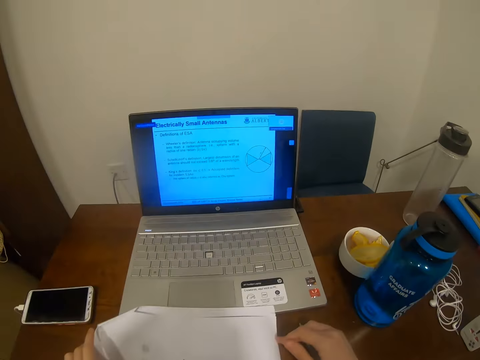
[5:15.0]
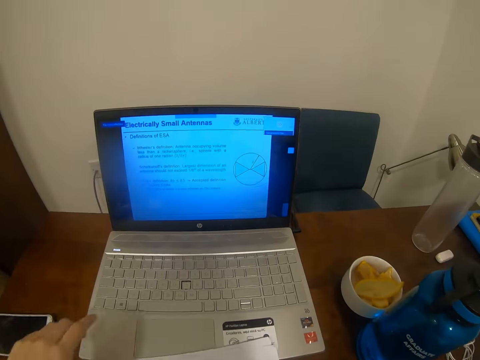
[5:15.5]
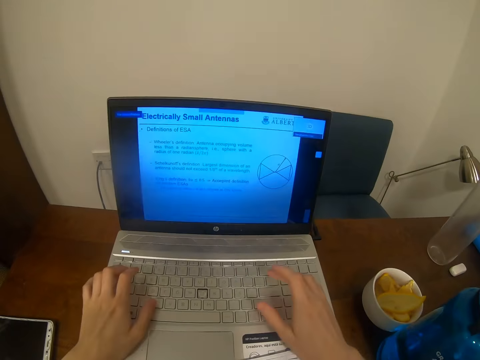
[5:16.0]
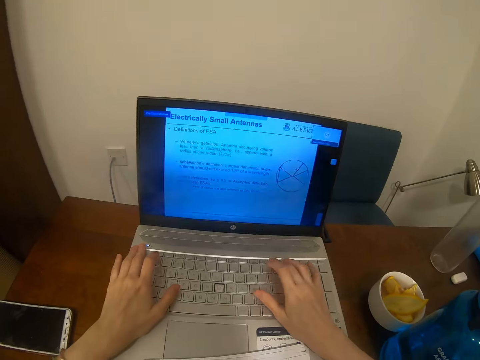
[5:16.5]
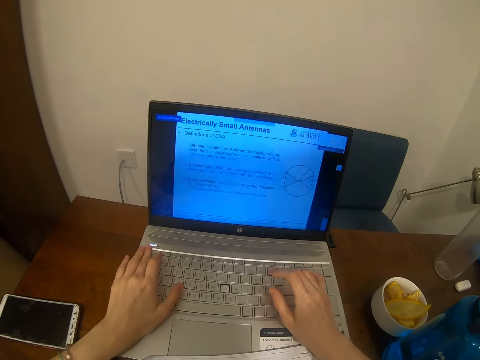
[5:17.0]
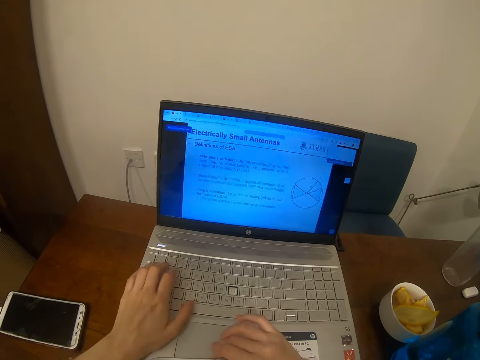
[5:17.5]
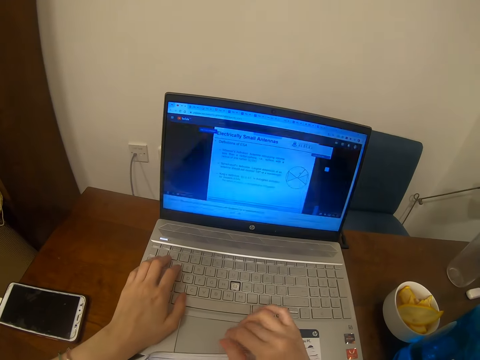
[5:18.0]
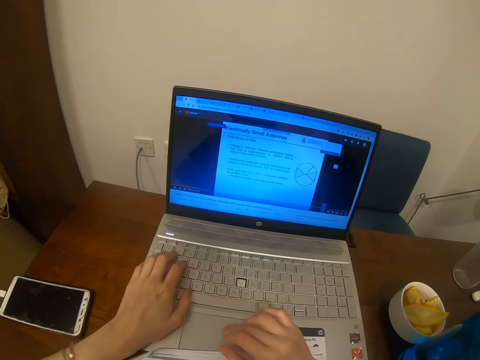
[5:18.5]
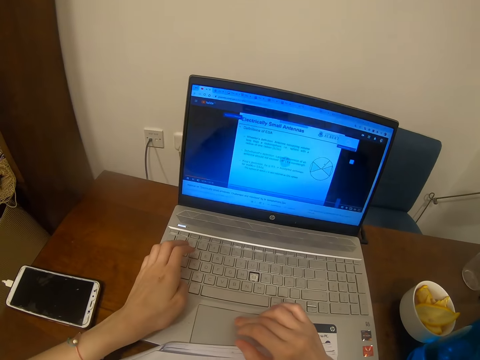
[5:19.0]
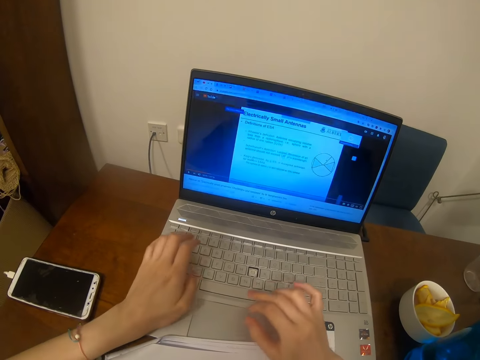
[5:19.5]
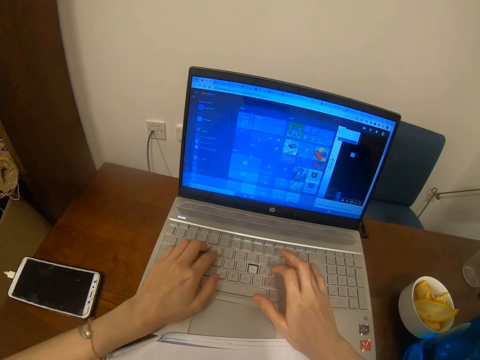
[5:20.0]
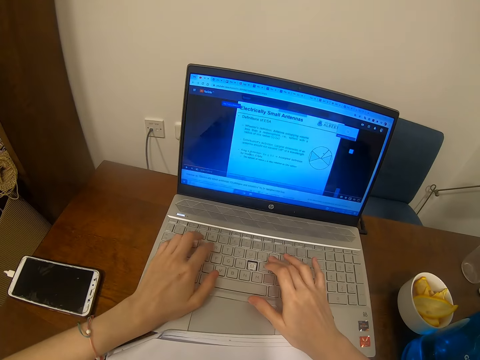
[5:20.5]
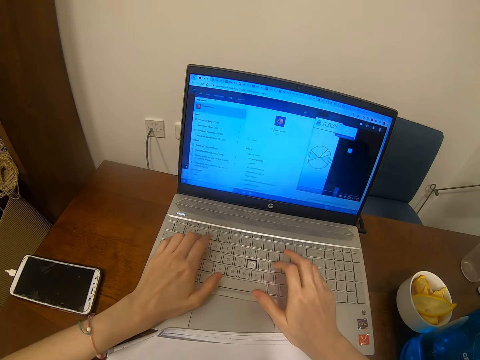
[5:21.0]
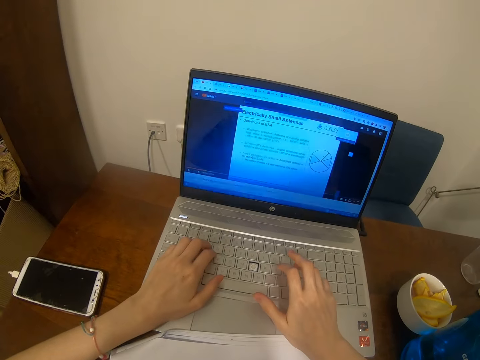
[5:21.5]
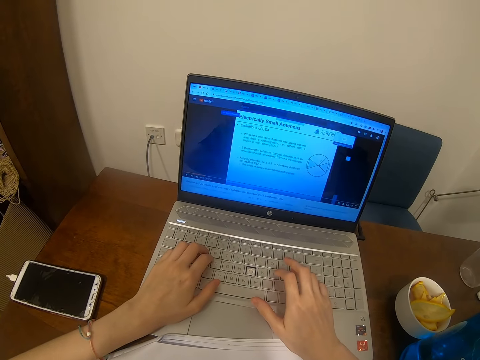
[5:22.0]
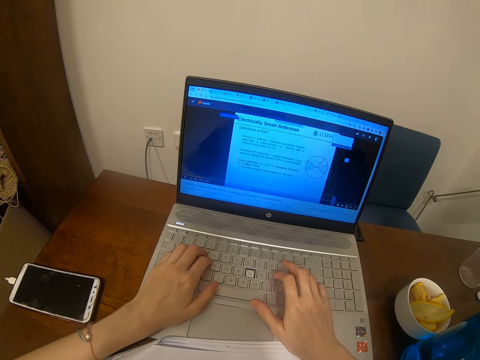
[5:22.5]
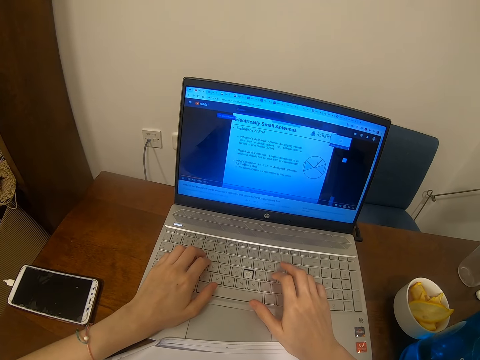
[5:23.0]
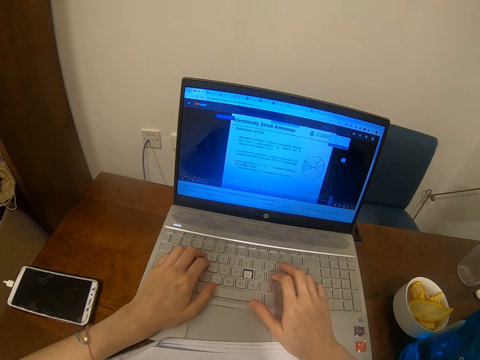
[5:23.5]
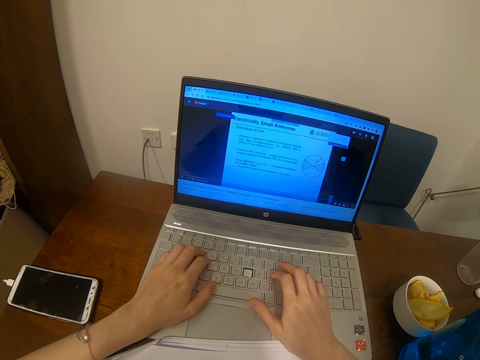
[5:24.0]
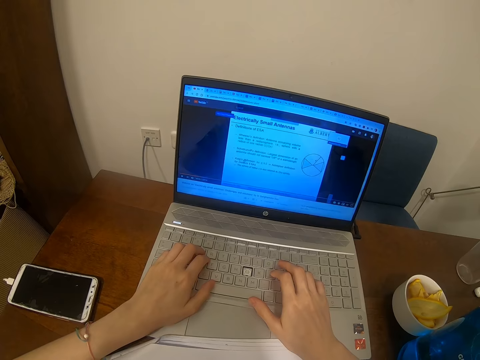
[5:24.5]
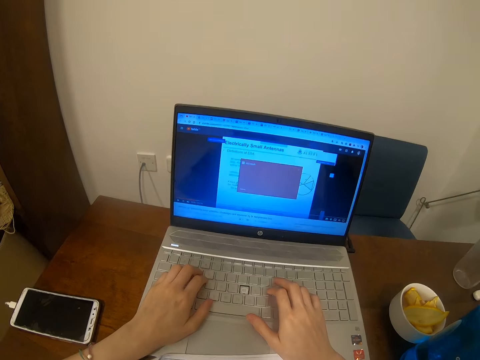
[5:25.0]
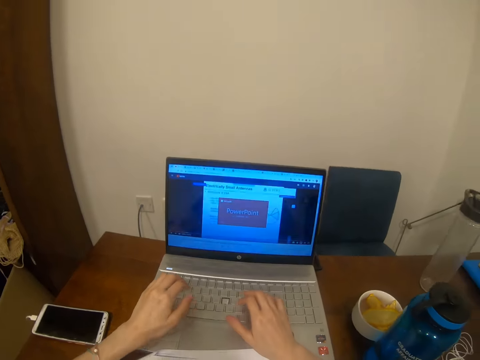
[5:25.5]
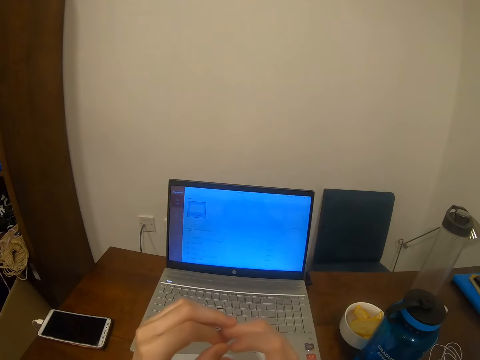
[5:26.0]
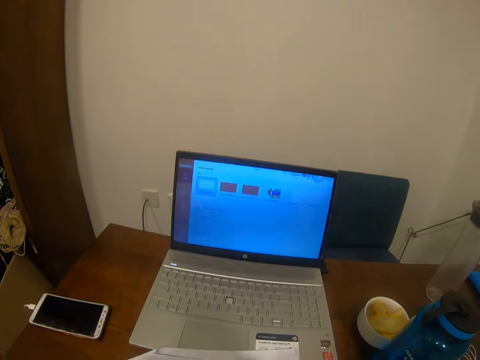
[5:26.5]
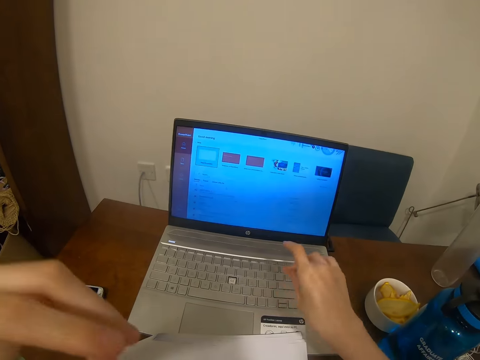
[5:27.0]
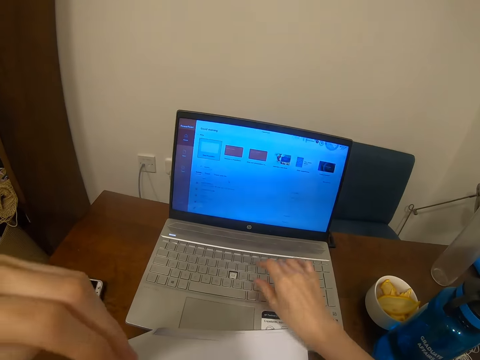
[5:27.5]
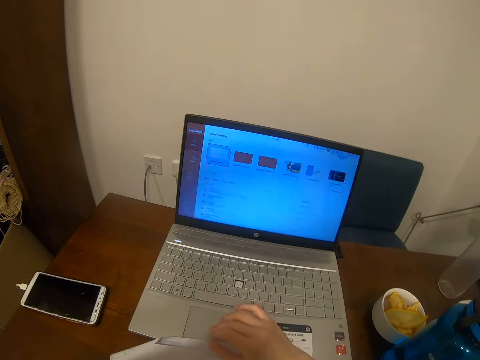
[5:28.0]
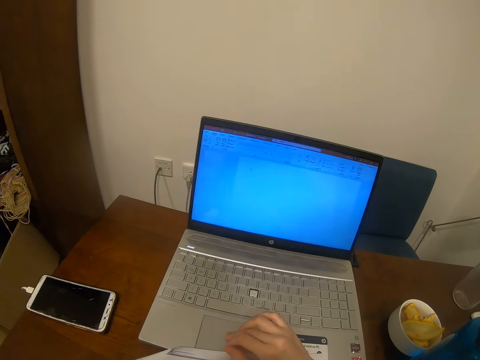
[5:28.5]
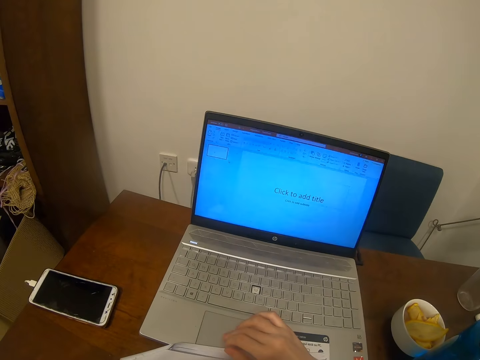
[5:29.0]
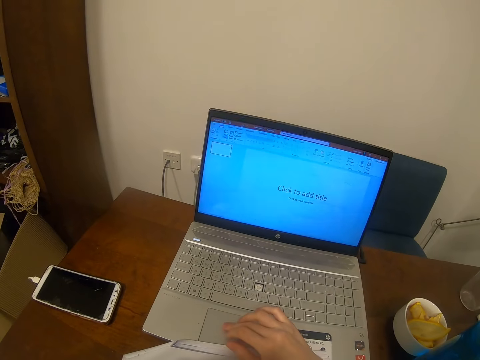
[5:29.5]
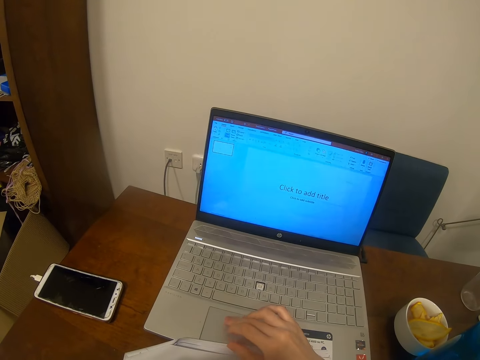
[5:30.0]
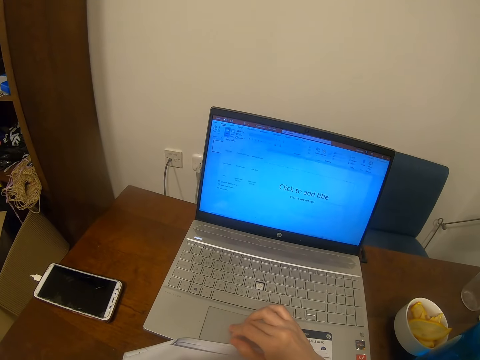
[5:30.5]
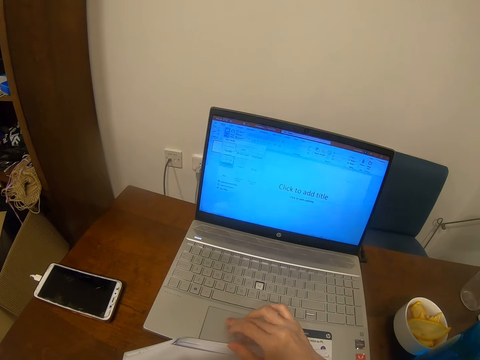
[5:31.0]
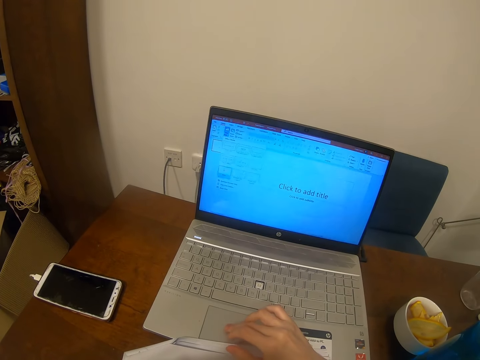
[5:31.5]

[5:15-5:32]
The camera wearer moves a paper. He types on the laptop with both hands. He uses the laptop. He uses the laptop again. He uses the touch pad with his right hand.

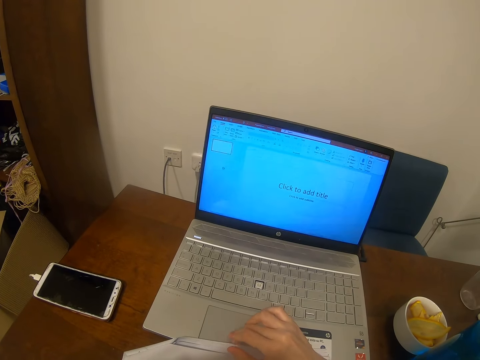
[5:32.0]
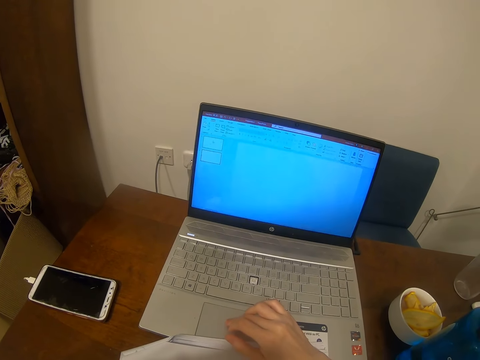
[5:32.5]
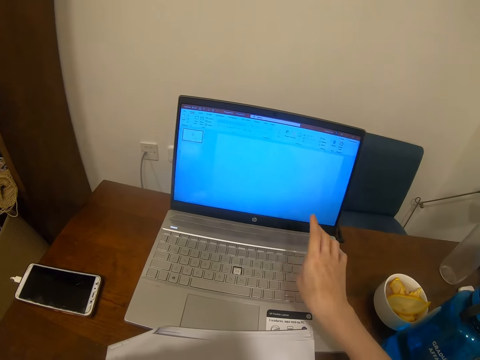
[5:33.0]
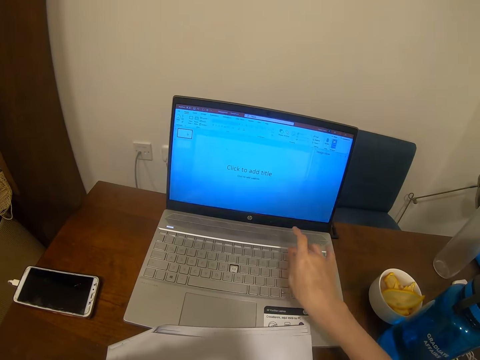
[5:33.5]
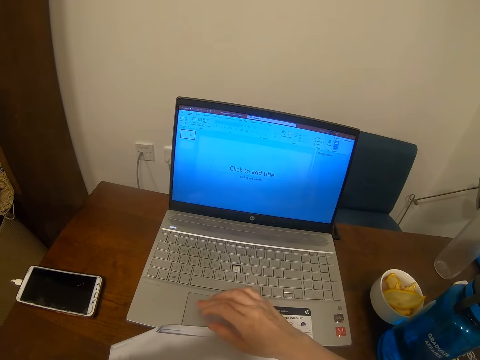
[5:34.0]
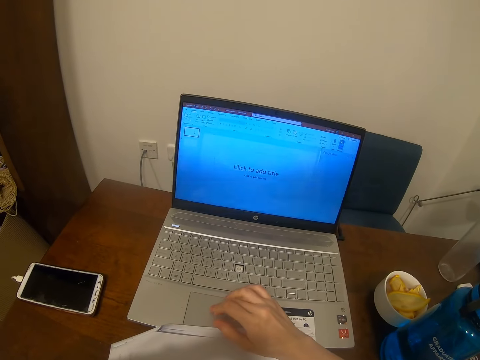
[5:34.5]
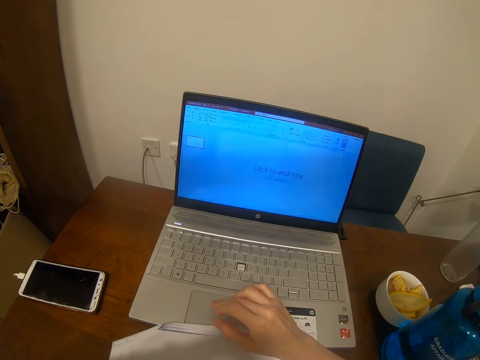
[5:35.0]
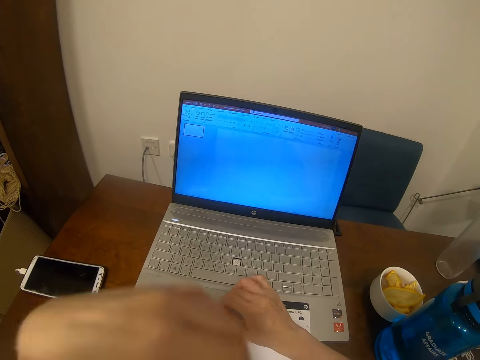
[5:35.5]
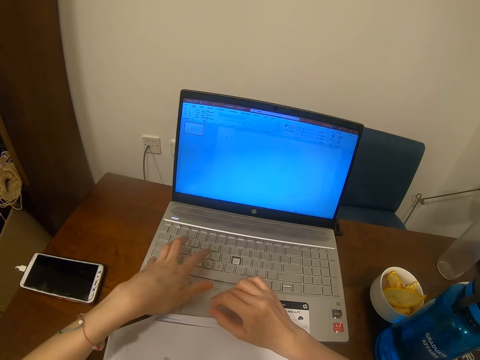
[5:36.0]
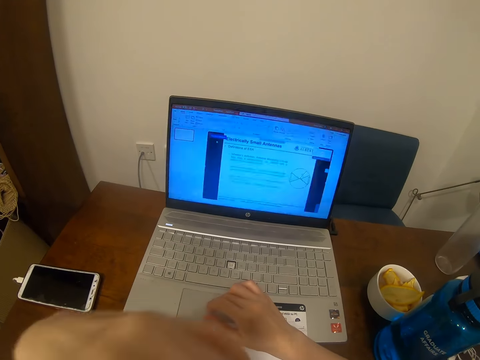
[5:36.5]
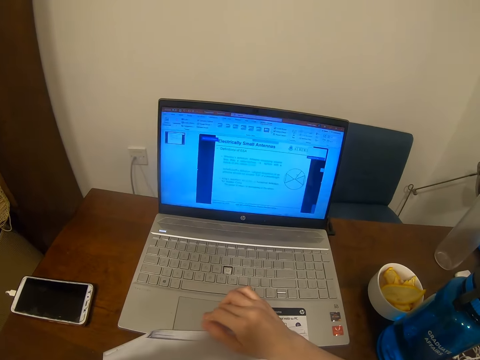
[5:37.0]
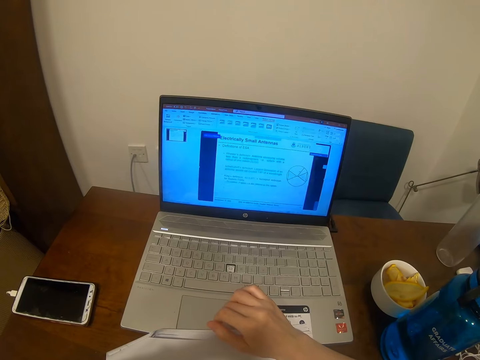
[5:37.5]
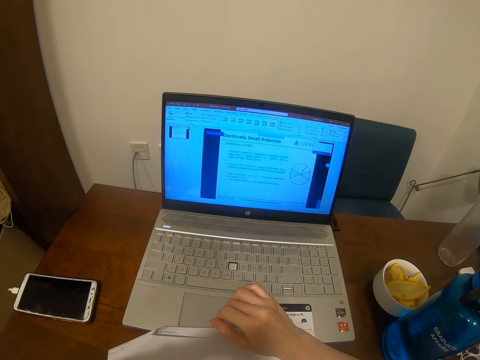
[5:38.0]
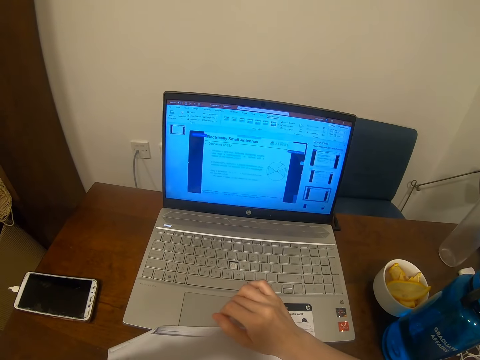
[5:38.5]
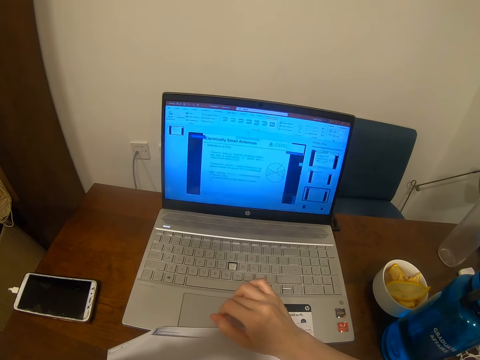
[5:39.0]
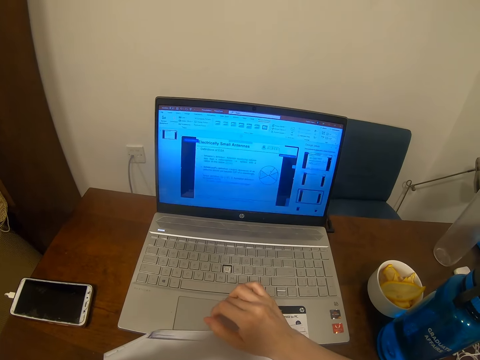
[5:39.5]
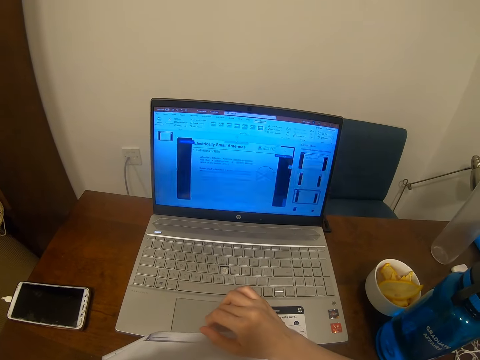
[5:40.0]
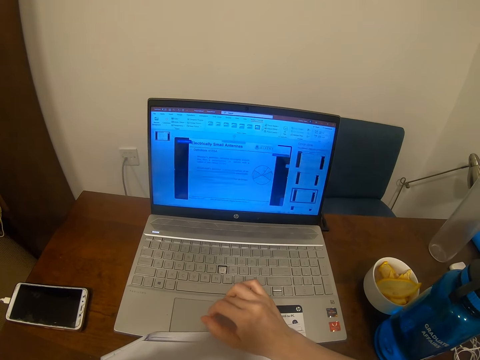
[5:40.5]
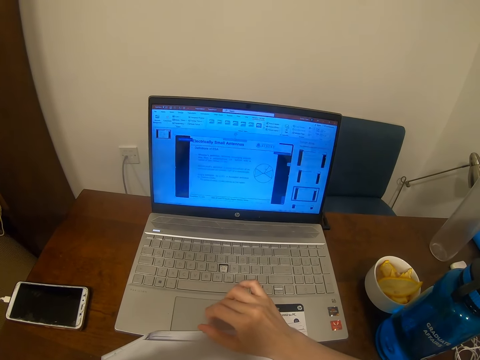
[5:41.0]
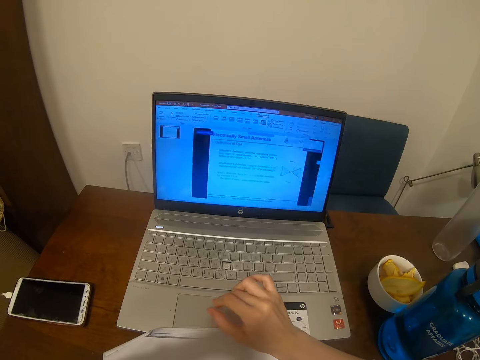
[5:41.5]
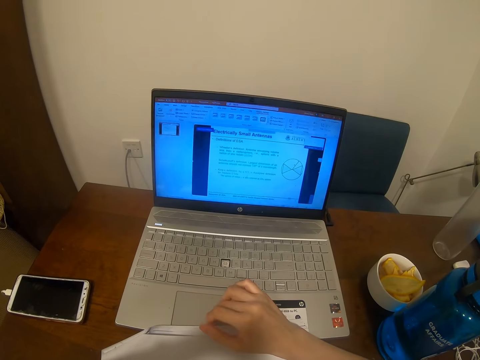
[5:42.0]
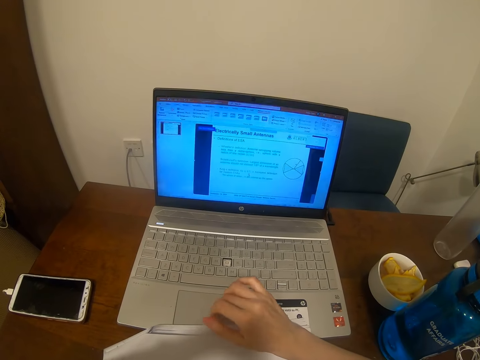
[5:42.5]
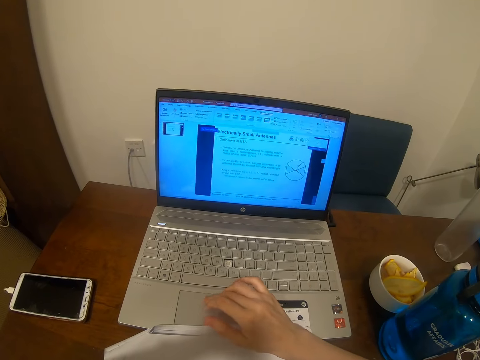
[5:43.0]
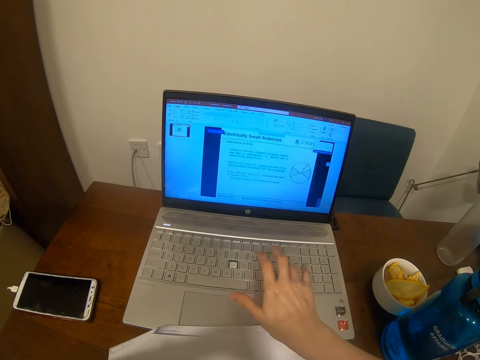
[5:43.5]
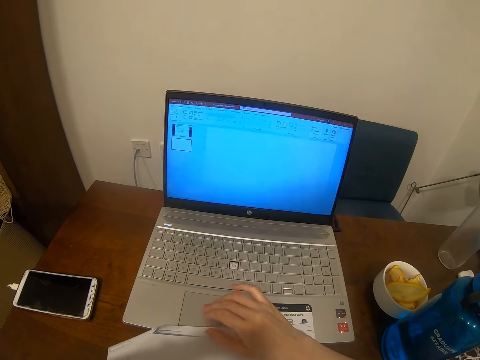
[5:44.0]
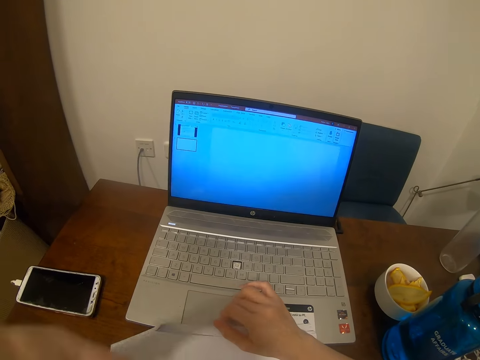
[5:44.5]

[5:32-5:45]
The camera wearer types on the computer. He taps the laptop. He uses the touch pad. He uses the laptop. He types on the keyboard with his left hand. He uses the touch pad with his right hand. He uses the laptop. He types on the keyboard with his right hand.
